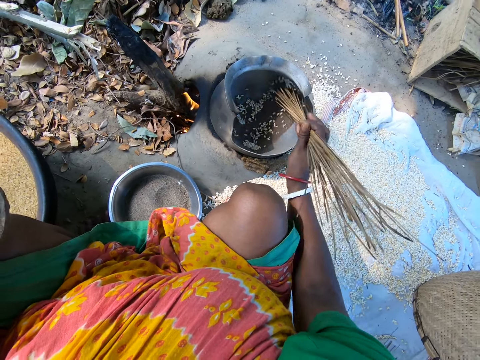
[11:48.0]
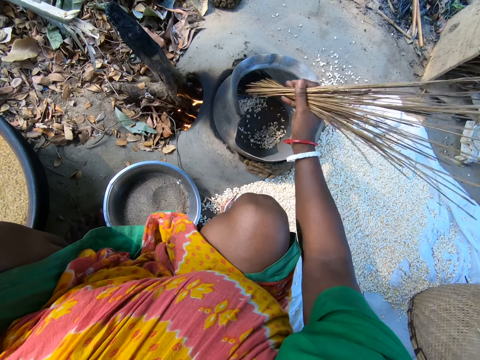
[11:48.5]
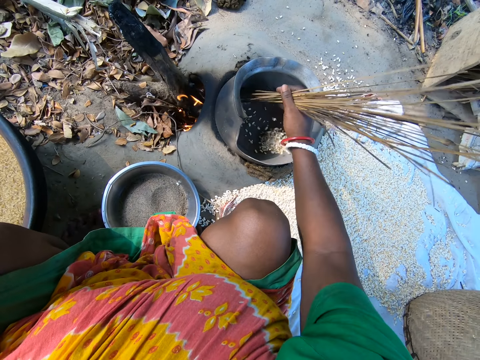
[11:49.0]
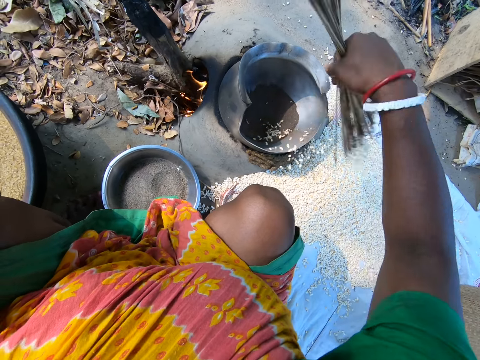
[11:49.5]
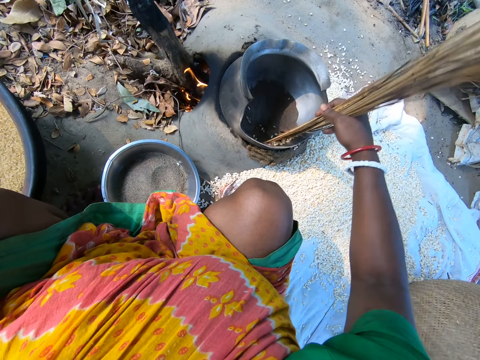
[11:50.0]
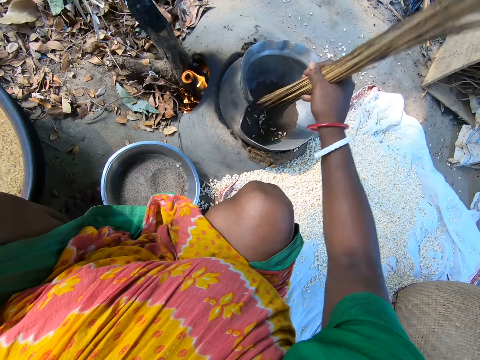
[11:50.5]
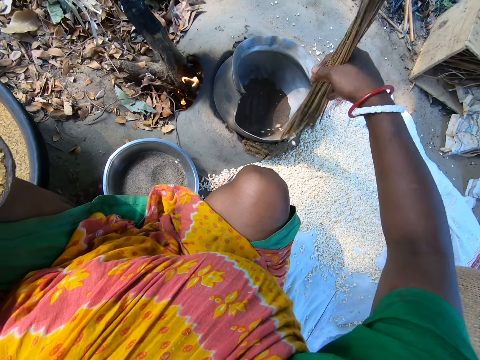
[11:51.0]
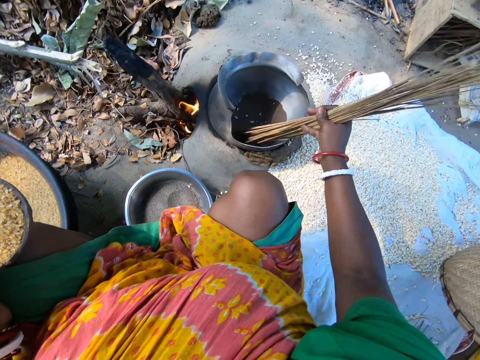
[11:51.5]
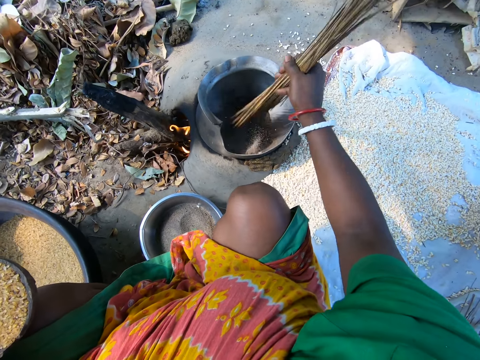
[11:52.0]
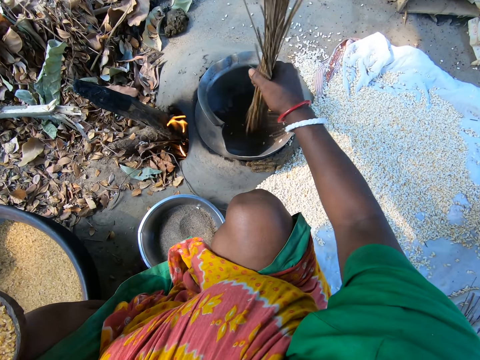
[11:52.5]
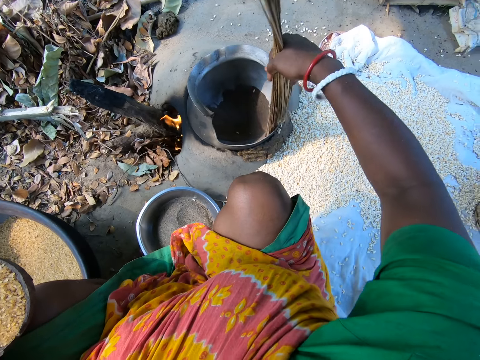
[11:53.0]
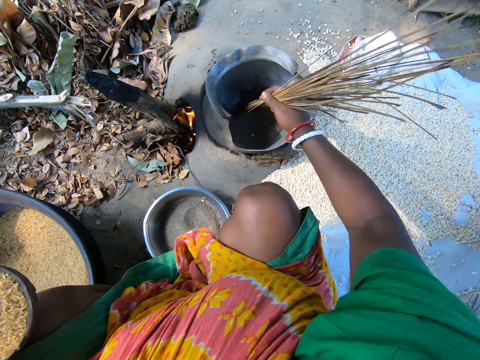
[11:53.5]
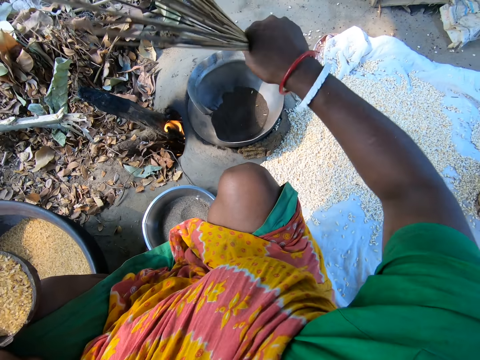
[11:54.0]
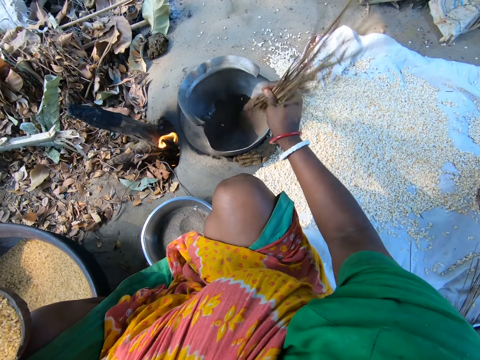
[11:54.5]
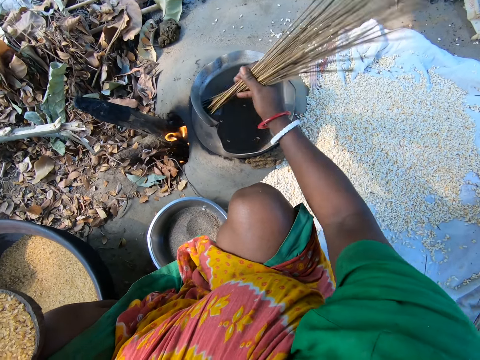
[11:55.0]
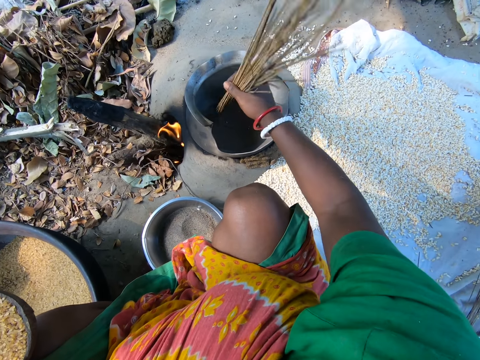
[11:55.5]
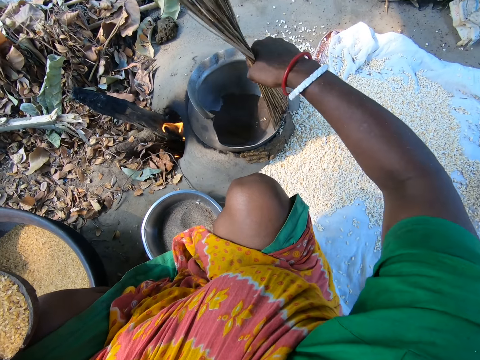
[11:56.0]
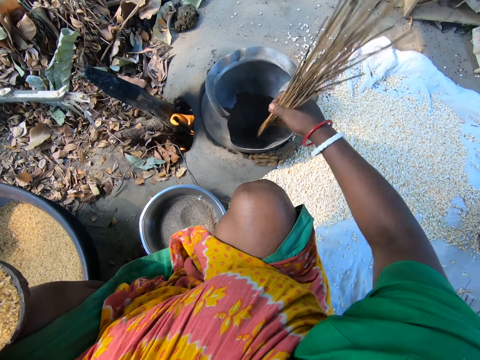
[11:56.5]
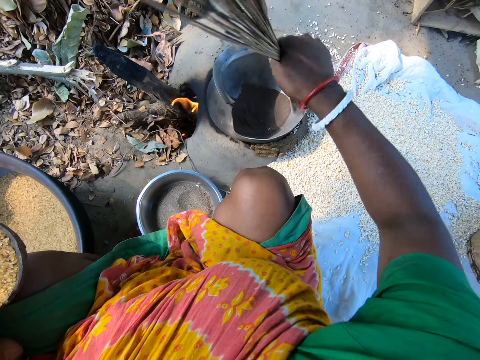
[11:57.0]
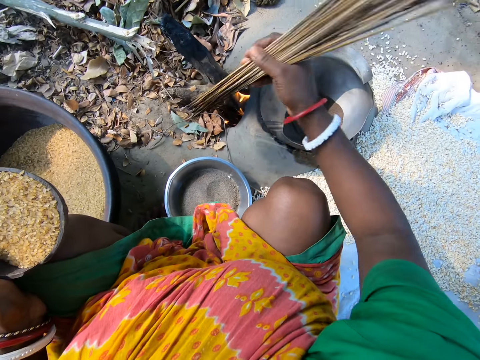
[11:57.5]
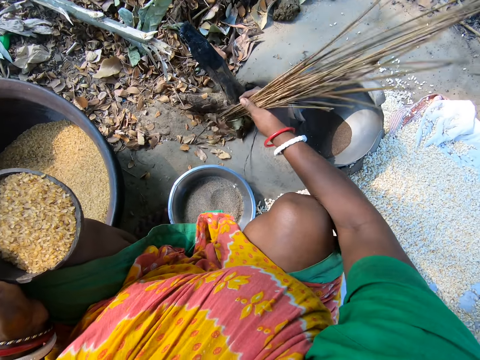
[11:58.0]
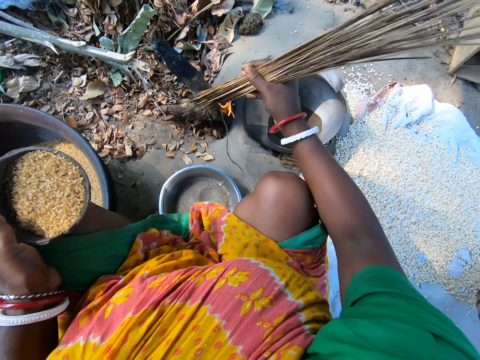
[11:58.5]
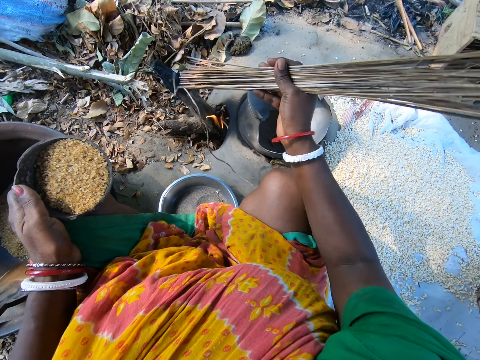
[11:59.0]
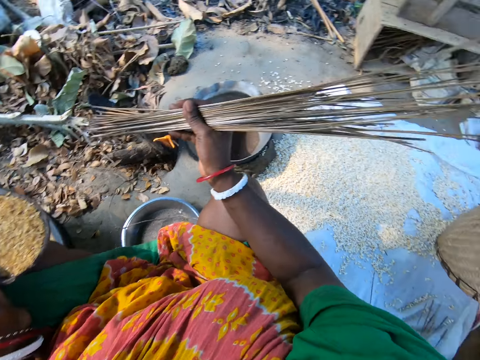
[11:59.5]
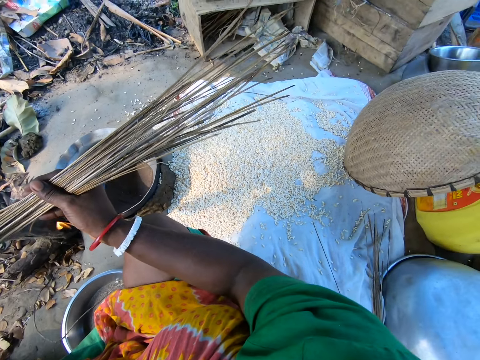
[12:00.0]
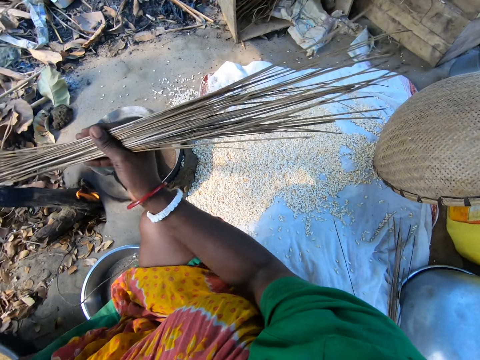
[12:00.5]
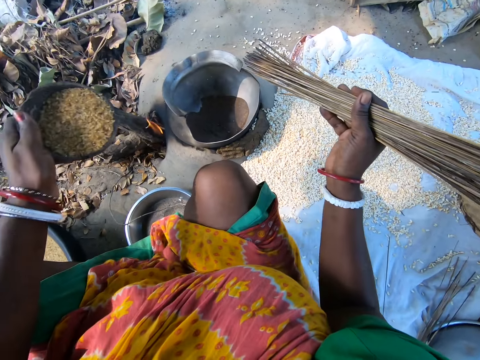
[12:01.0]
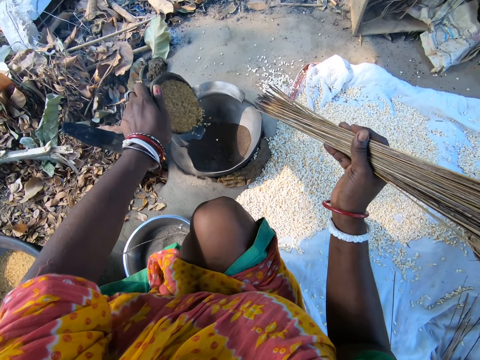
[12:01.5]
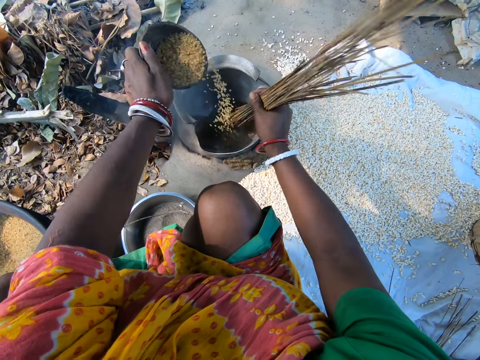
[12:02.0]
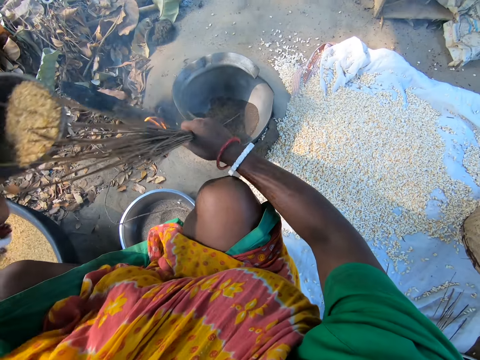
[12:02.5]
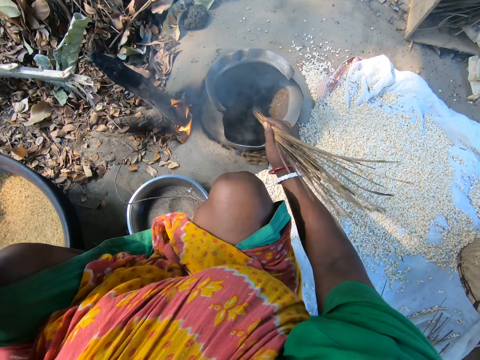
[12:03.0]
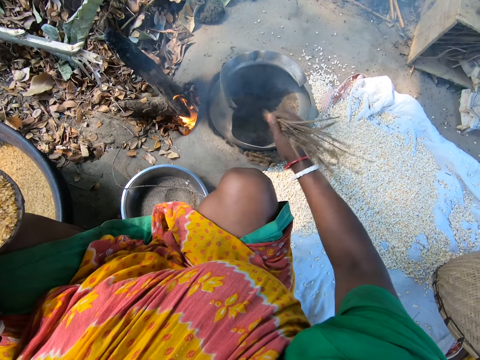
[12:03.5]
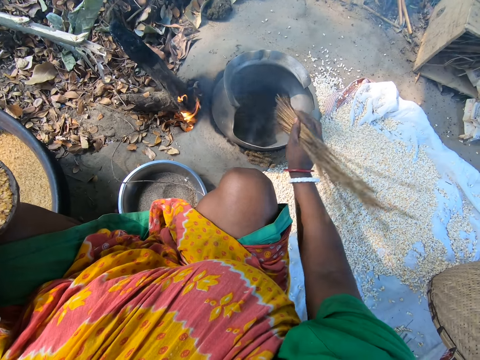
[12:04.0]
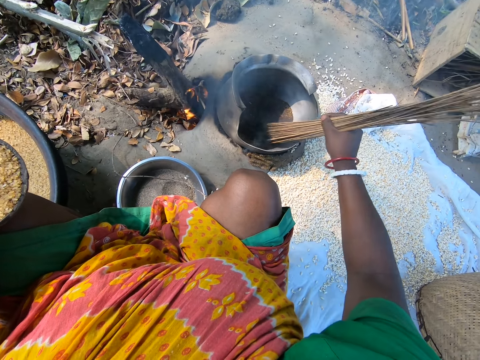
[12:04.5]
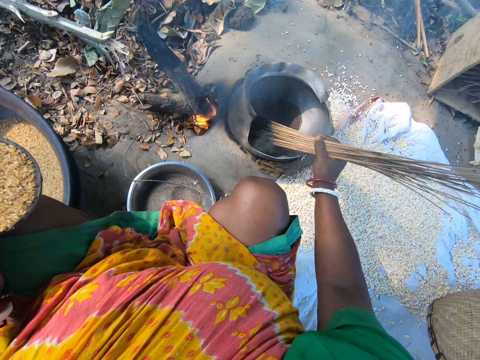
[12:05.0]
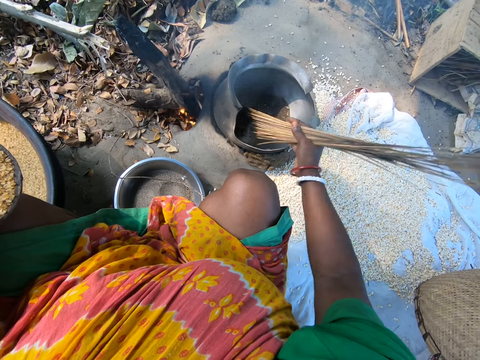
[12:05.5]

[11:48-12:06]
The camera wearer stirs grains. She removes the grains from the pot. She stirs the grains. She removes the grains from the pot. She stirs the grains. She removes the grains from the pot. She places tree leaves to a rural cooker with stiff fibers. She moves firewood. She pours the grains on the cooking pot with her left hand. She stirs the grains with the stiff fibers with her right hand.

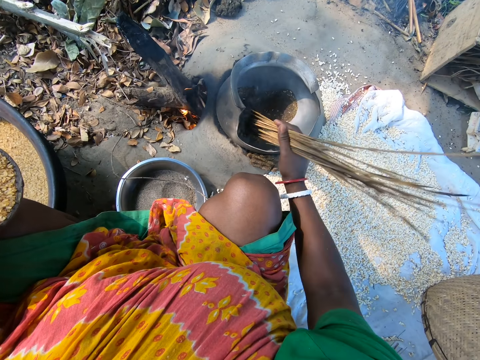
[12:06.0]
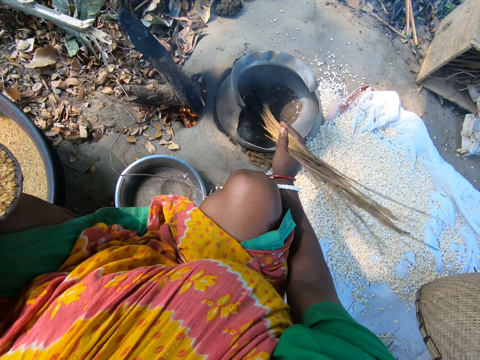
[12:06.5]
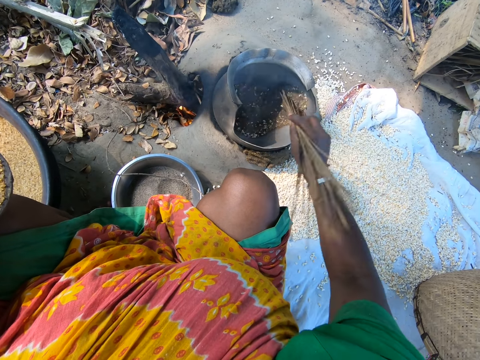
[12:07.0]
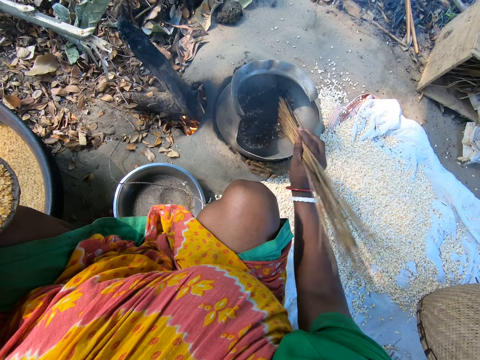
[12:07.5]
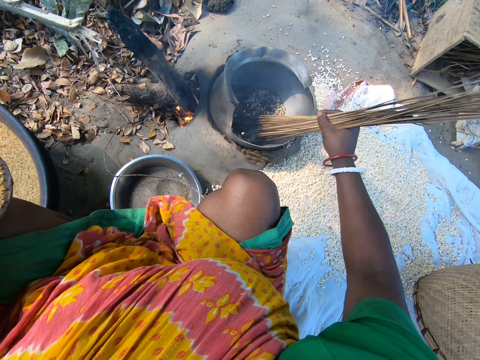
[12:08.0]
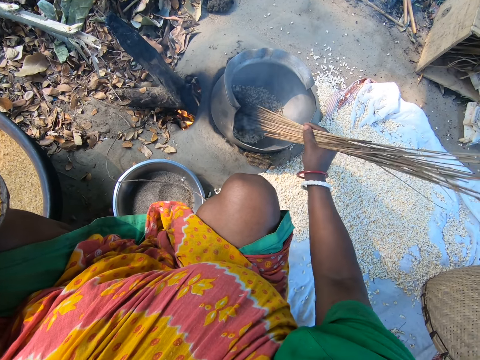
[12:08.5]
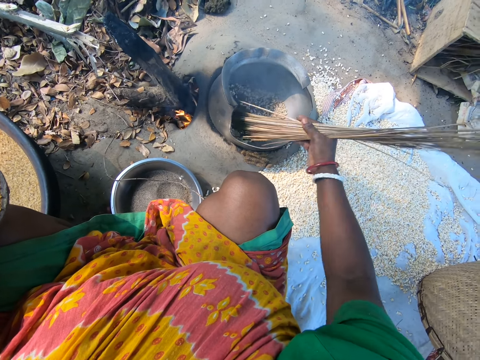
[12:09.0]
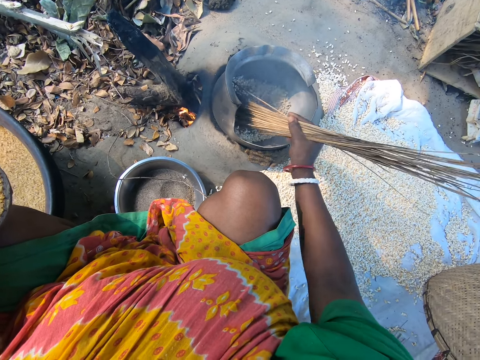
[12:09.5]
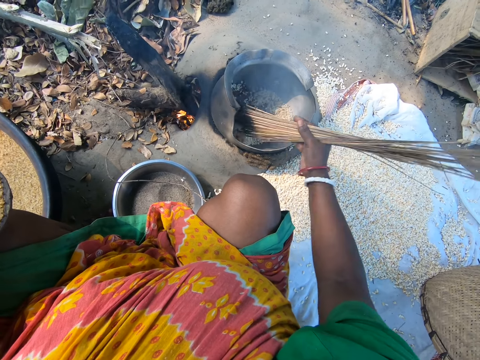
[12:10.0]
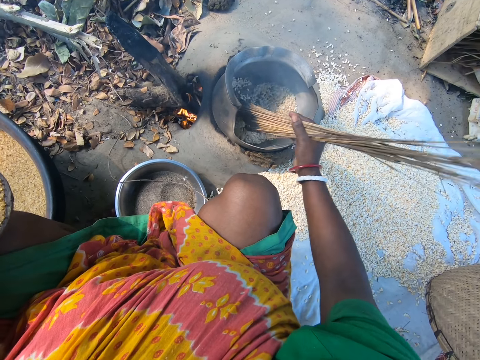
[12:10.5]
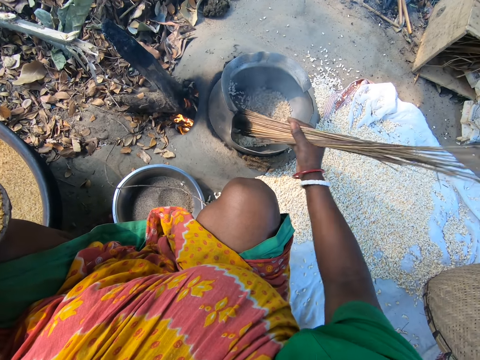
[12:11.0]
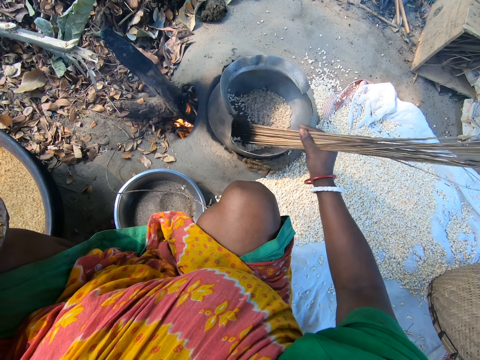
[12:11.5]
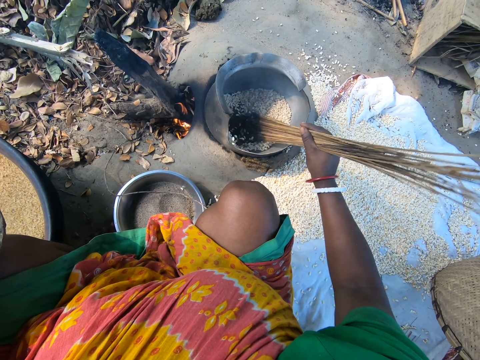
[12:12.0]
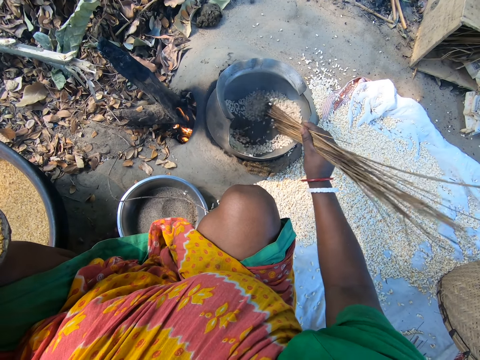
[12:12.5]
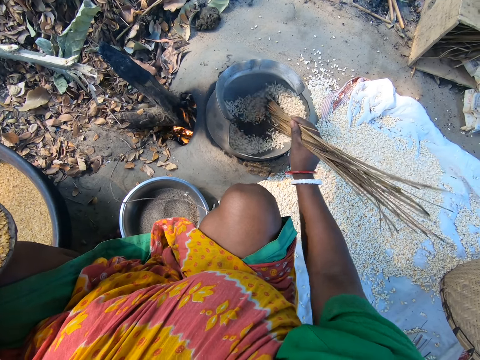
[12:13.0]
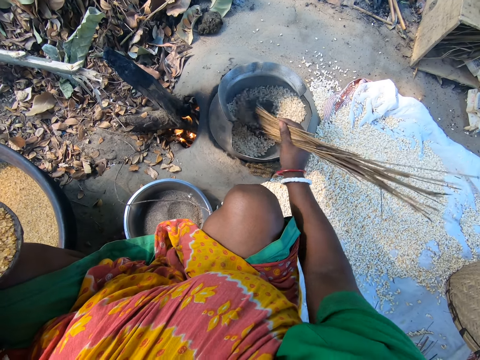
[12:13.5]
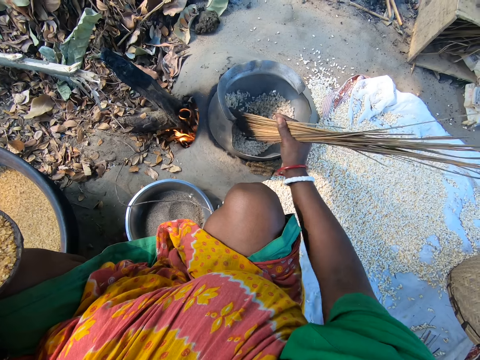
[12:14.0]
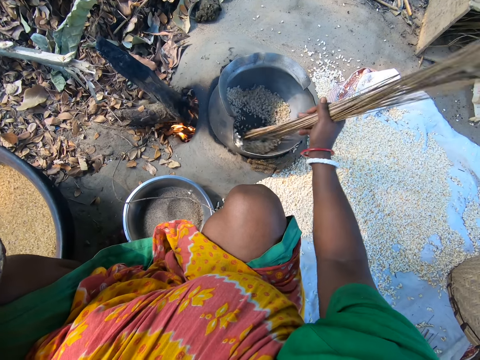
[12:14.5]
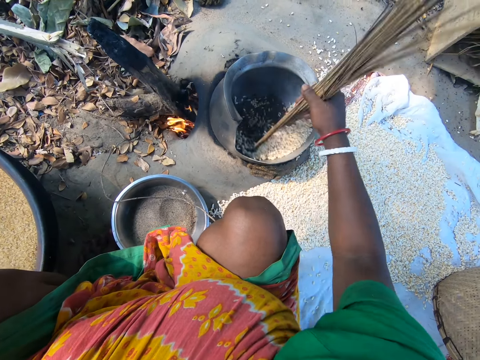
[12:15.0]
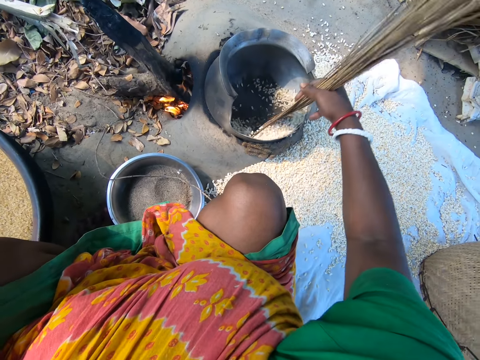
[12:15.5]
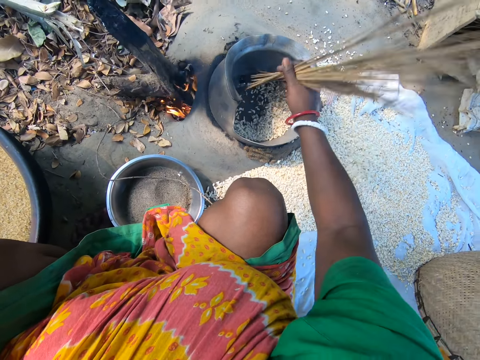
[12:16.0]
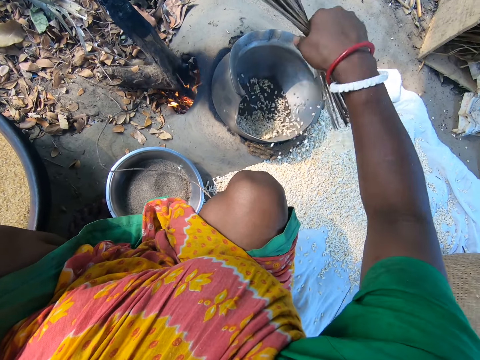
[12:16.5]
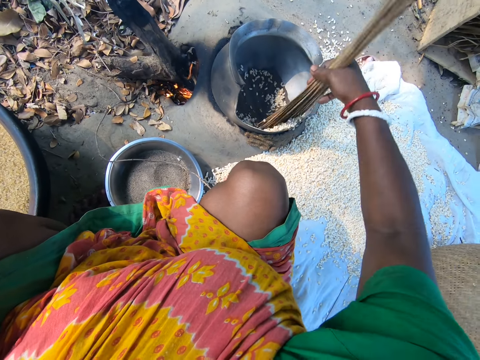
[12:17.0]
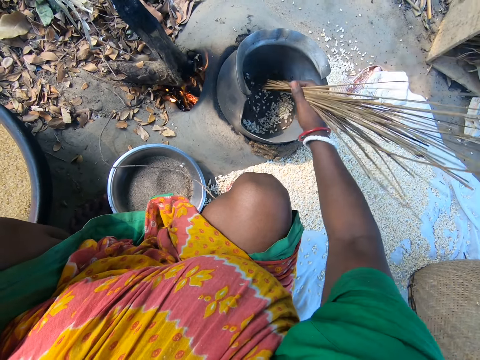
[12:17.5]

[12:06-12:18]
The camera wearer removes grains from the cooking pot with stiff fibers.
